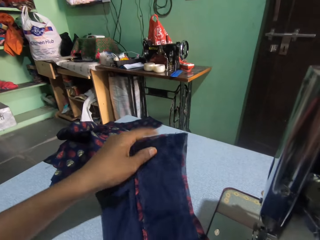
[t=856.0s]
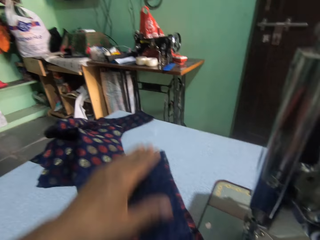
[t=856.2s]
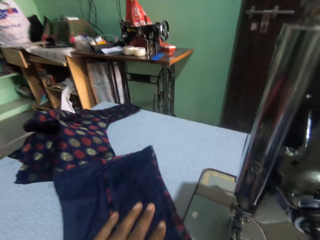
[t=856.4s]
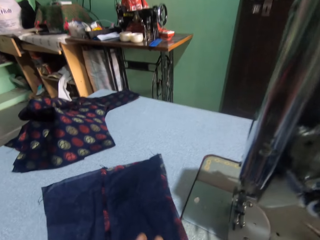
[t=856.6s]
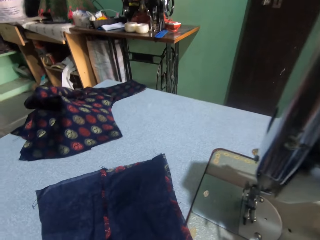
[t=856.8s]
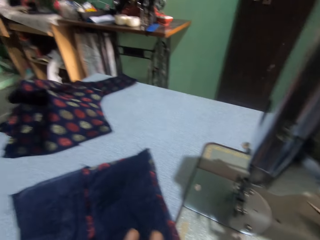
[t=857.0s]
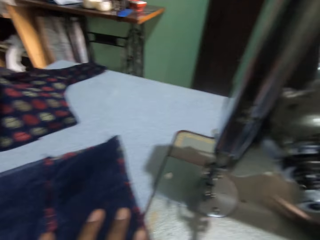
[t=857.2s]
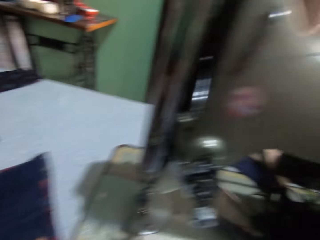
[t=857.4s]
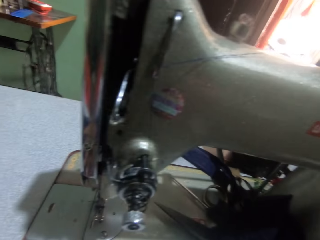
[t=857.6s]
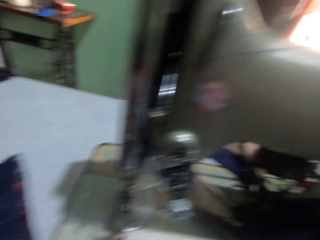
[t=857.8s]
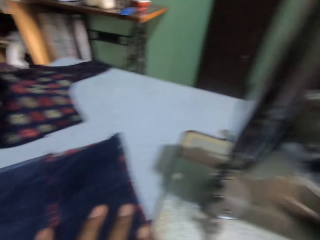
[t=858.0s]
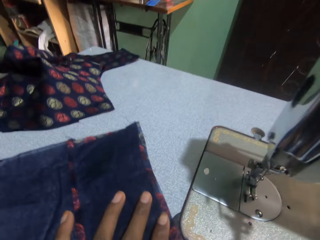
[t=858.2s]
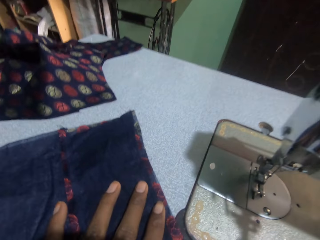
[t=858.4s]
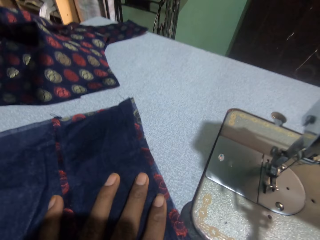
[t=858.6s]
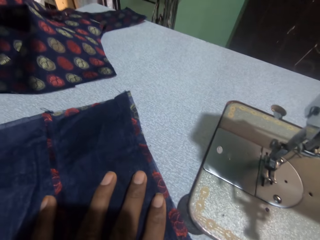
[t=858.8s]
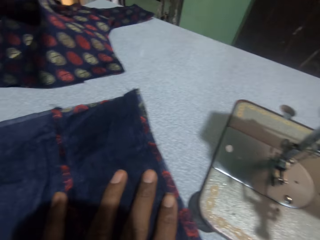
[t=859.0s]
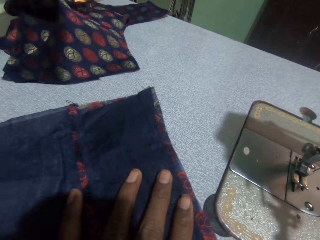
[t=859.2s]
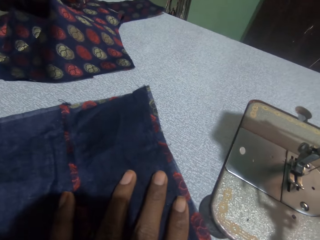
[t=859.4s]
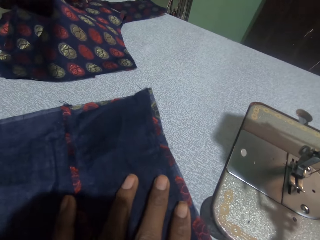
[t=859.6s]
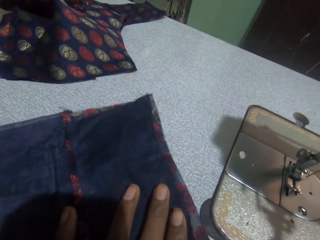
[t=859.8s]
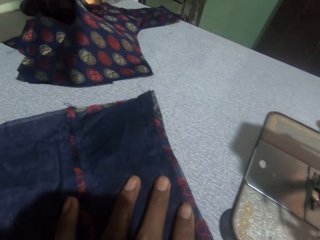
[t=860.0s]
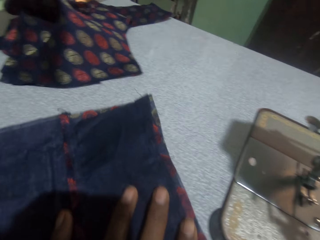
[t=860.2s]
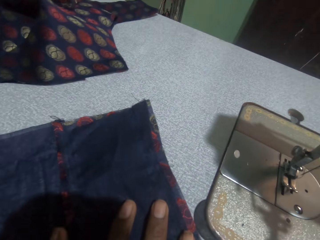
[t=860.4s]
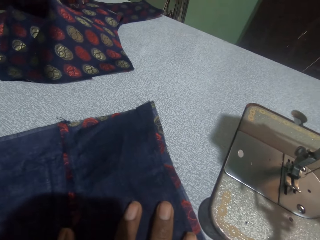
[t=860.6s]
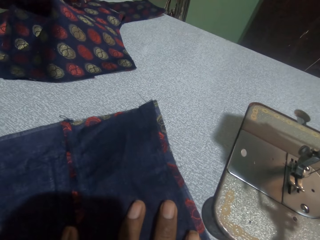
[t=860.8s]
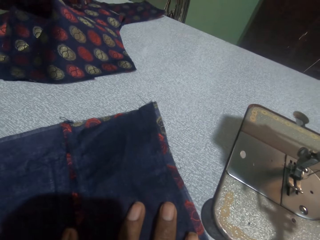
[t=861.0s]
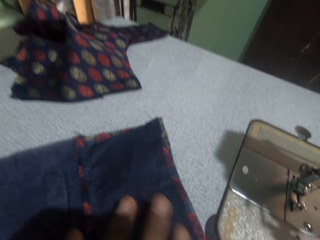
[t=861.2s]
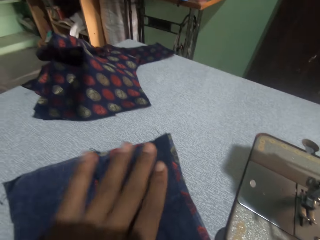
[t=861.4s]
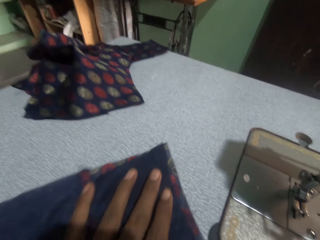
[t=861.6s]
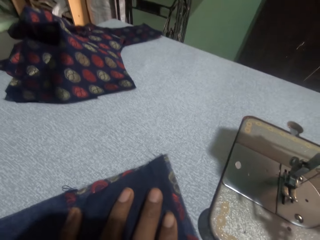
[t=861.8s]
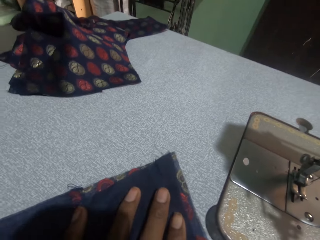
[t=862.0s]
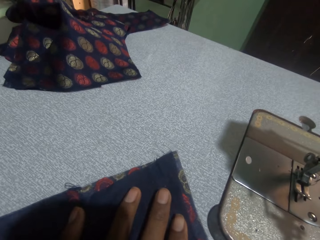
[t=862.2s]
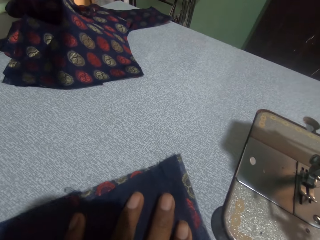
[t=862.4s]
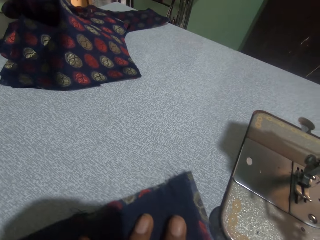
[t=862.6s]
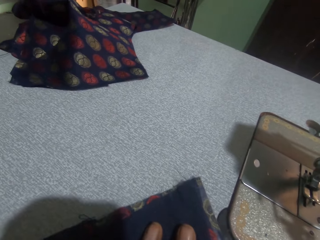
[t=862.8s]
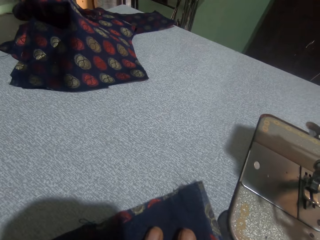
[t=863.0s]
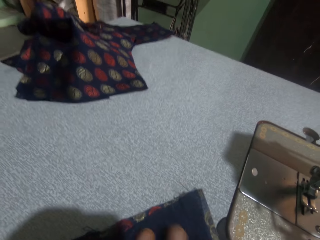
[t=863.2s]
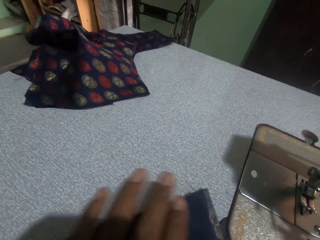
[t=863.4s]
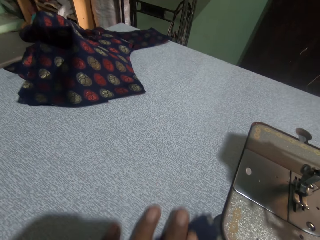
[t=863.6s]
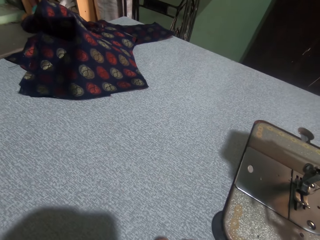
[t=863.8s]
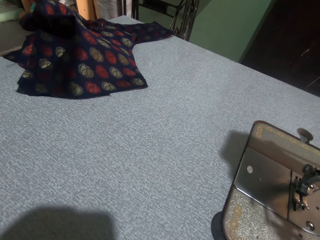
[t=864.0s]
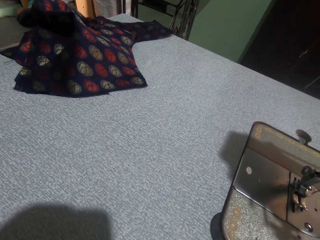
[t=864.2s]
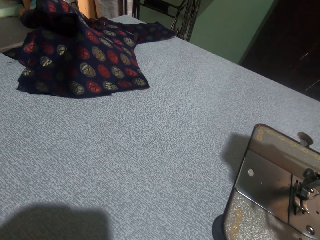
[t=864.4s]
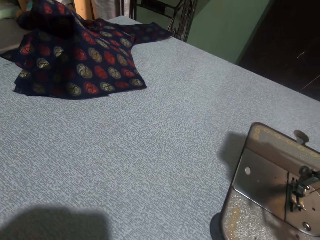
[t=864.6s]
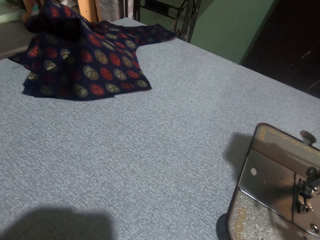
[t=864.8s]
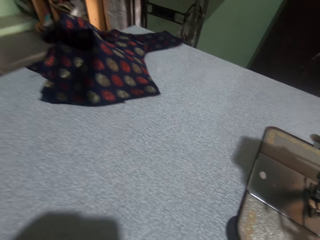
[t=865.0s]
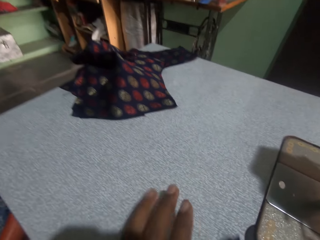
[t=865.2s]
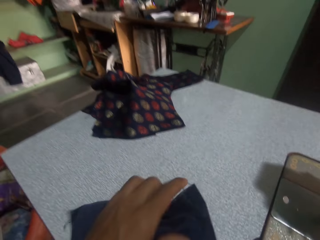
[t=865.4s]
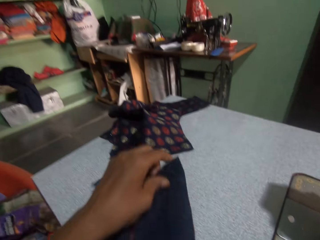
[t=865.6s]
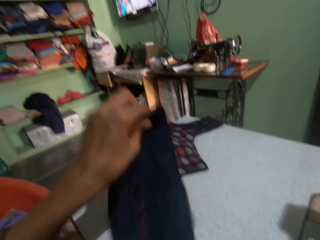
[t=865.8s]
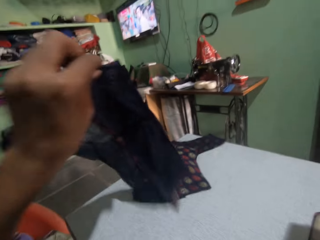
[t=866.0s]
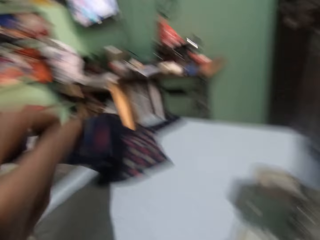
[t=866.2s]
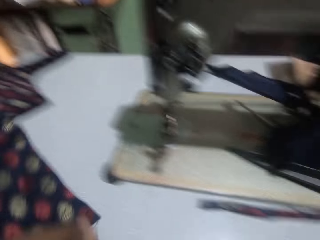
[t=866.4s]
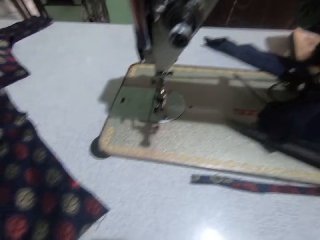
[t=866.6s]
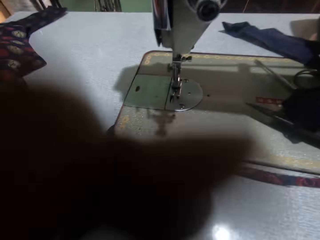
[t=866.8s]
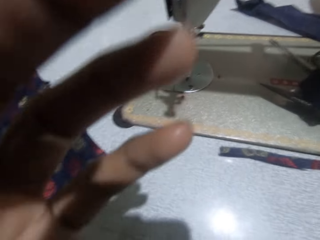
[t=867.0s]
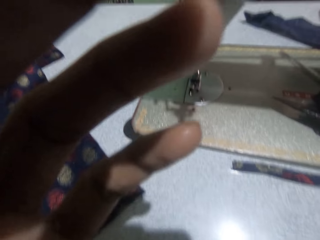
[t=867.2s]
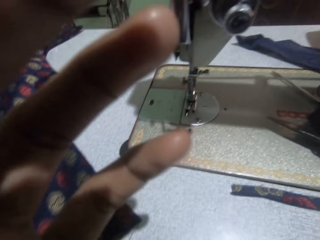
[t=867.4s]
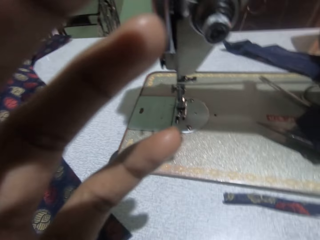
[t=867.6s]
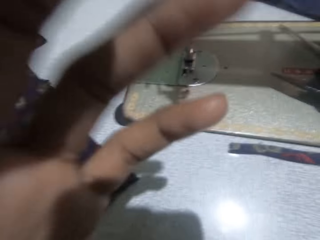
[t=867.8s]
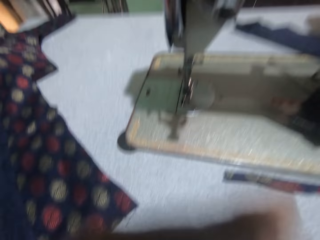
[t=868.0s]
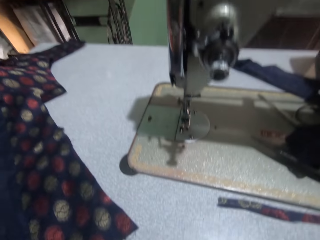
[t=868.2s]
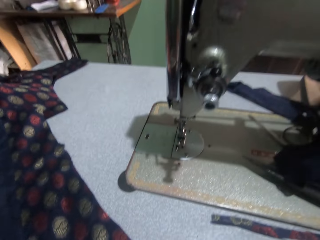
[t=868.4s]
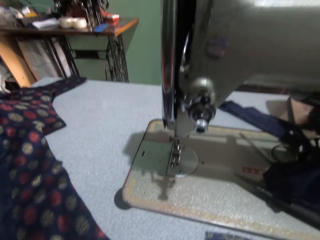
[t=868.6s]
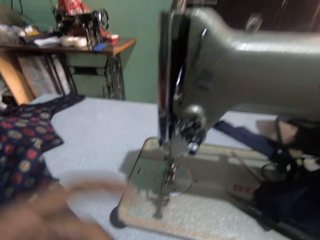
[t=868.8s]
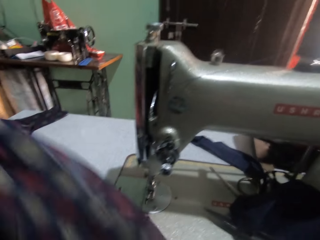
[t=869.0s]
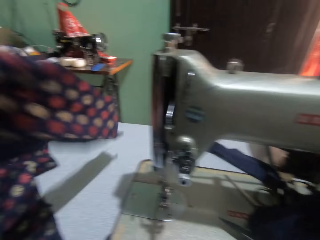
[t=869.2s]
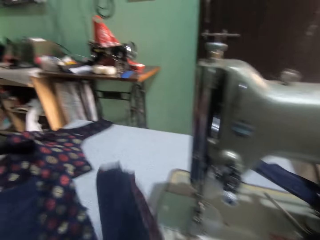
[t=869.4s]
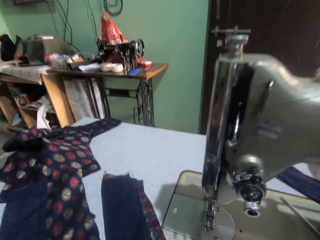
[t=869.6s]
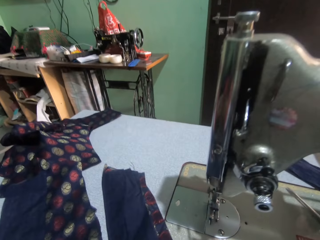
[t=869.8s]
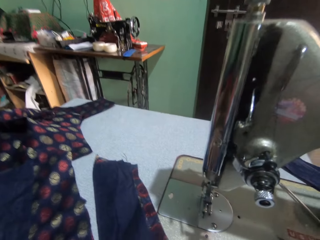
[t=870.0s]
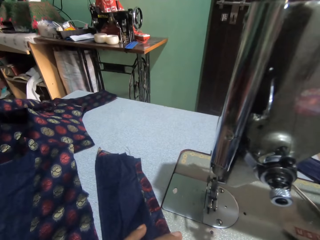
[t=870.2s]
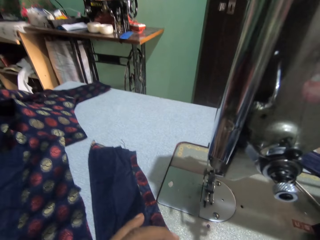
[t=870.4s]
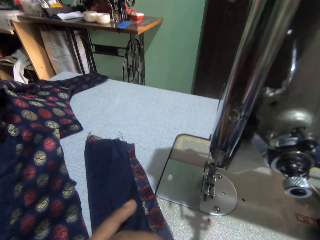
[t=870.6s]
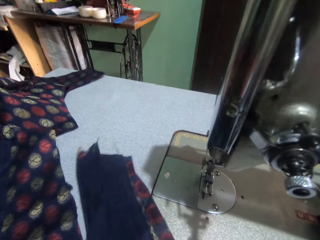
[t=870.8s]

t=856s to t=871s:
The camera wearer takes the scissors on the table. They look around. They cut the material with the scissors. They move a cloth on a sewing machine. They turn the cloth. They put the material on the table. They fix the camera on the head. They put the cloth on the sewing machine.

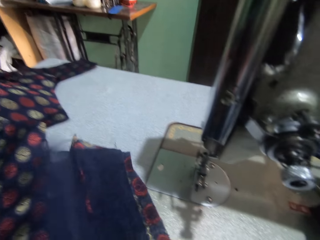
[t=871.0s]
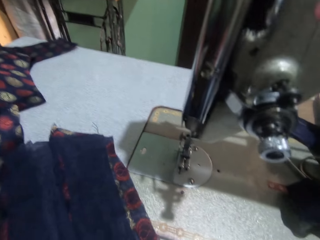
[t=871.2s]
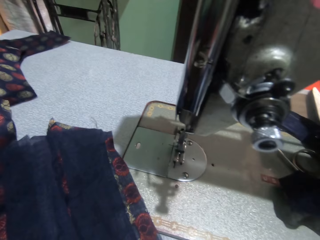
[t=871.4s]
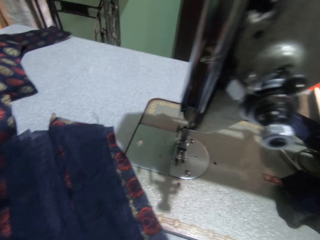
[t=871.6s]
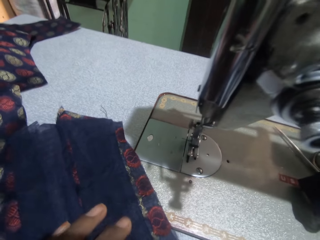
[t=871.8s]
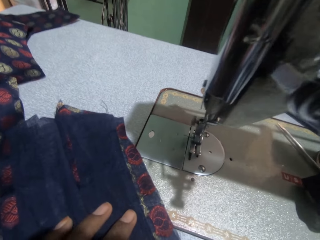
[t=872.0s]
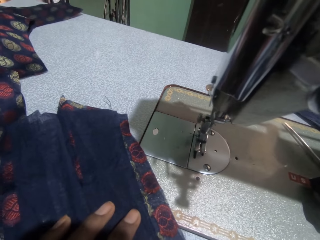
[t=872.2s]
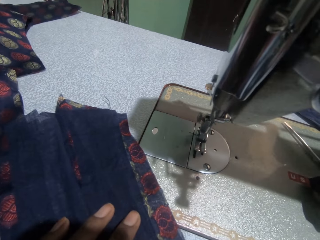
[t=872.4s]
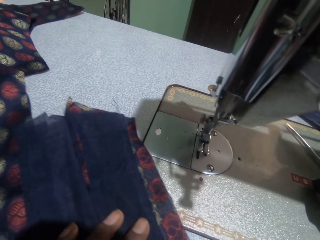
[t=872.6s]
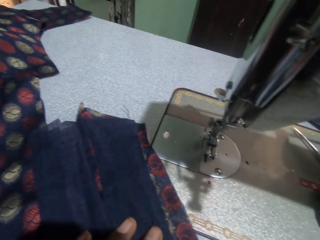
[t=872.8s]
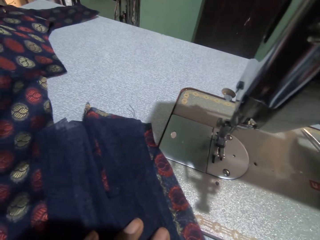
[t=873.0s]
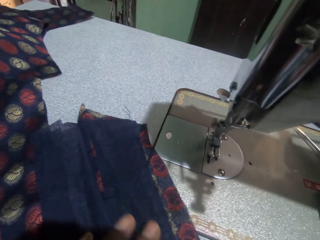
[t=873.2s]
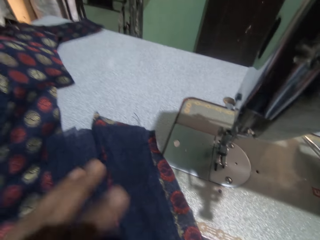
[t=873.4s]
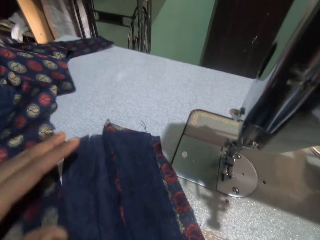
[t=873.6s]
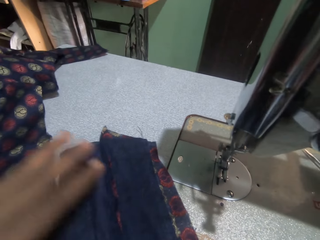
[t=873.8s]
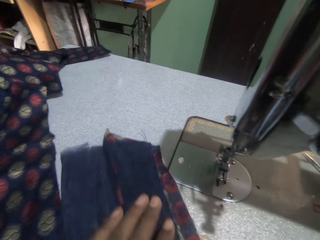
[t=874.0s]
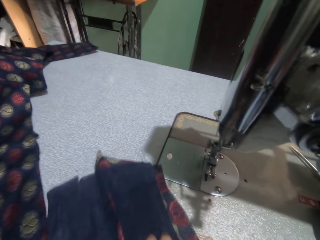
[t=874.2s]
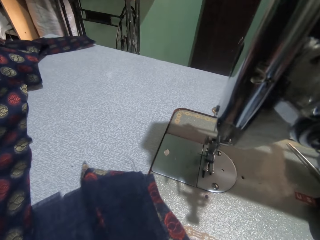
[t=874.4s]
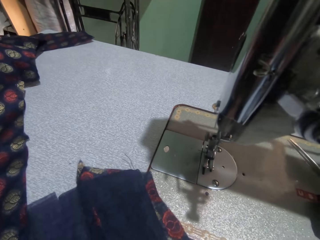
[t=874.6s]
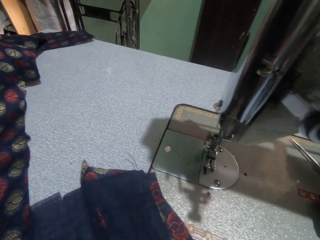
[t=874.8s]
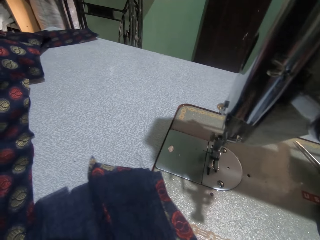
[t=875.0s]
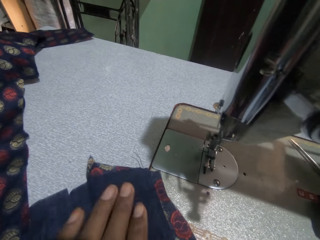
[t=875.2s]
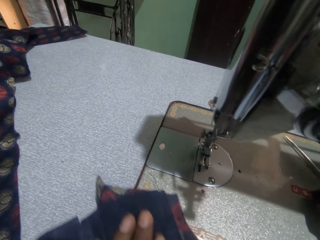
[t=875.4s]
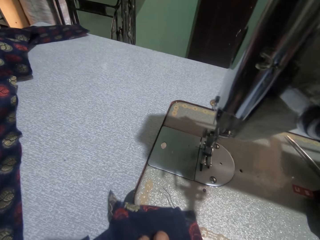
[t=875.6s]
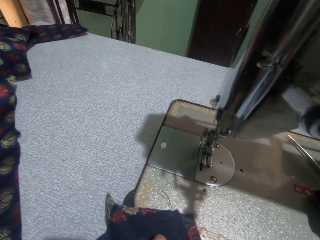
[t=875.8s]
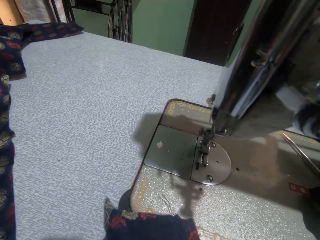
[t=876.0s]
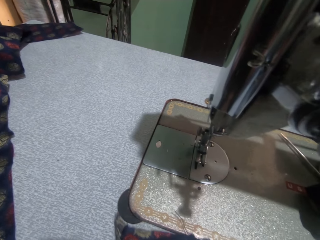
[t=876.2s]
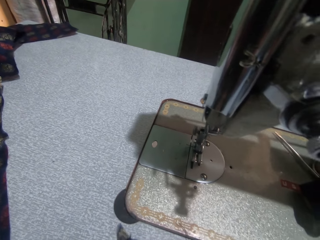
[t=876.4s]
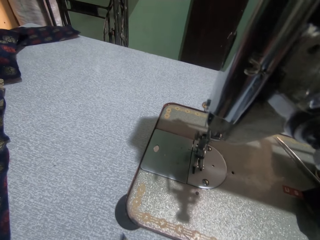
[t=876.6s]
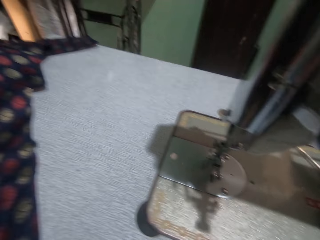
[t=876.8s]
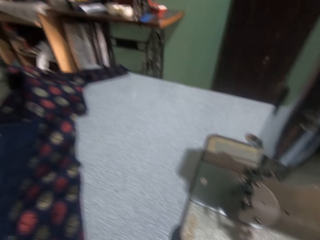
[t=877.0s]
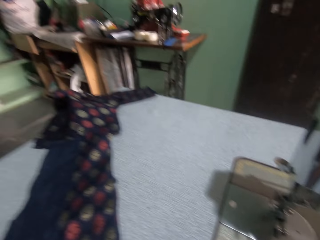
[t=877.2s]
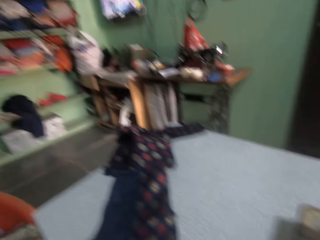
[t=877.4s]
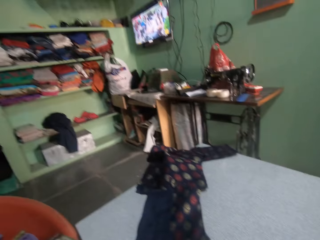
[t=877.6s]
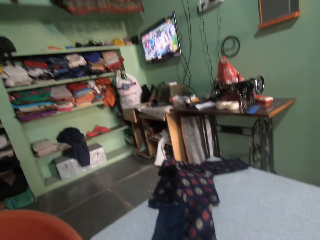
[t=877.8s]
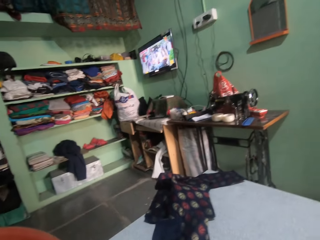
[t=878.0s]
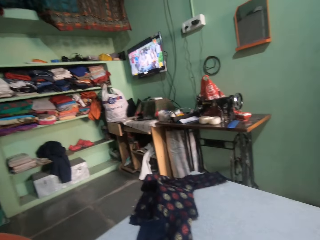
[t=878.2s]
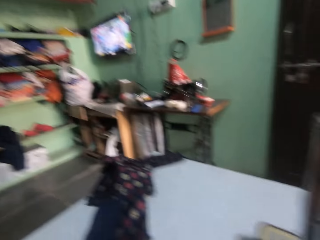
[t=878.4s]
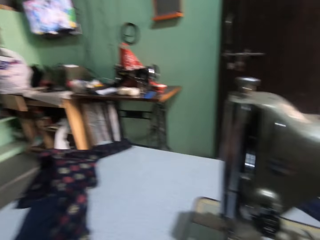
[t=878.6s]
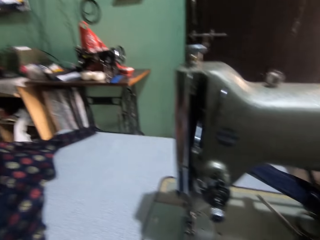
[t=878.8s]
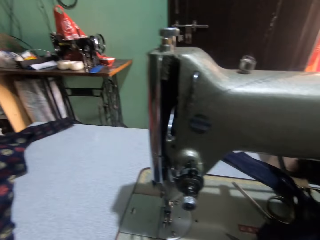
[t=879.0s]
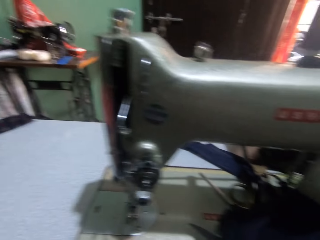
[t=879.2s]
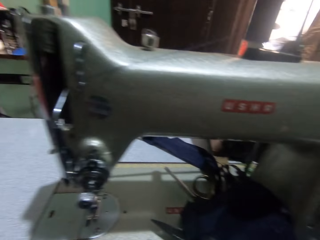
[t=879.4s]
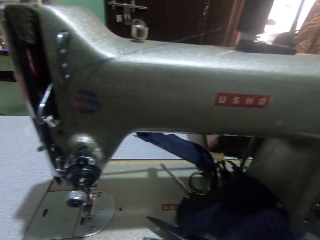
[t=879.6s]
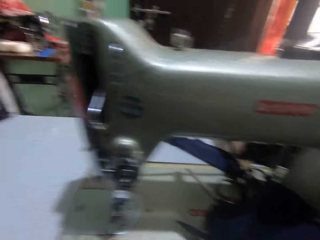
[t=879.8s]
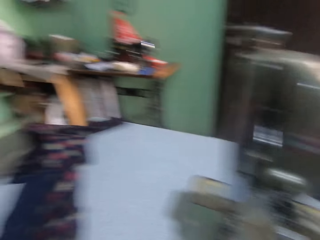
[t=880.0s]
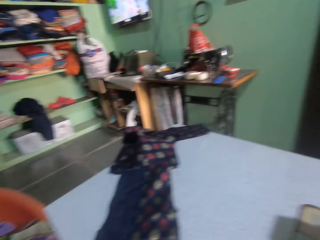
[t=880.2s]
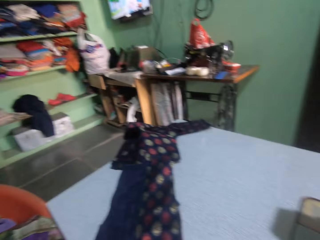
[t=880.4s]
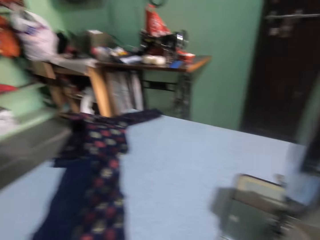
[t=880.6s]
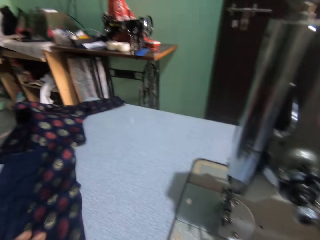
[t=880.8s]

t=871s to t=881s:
The camera wearer holds a cloth on a sewing machine. They cut the material with the scissors. They move the cloth on the sewing machine. They look around. They move the material on the table.
